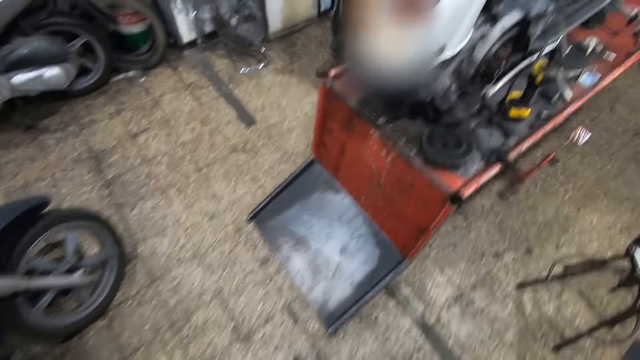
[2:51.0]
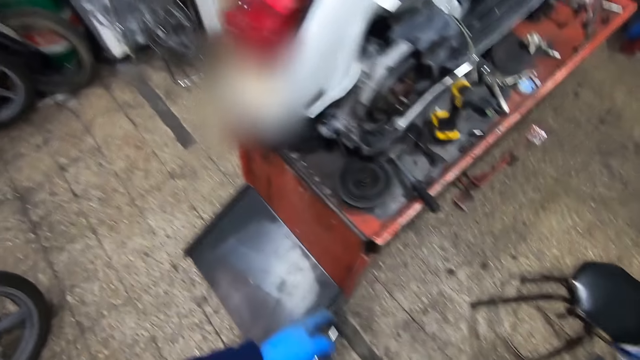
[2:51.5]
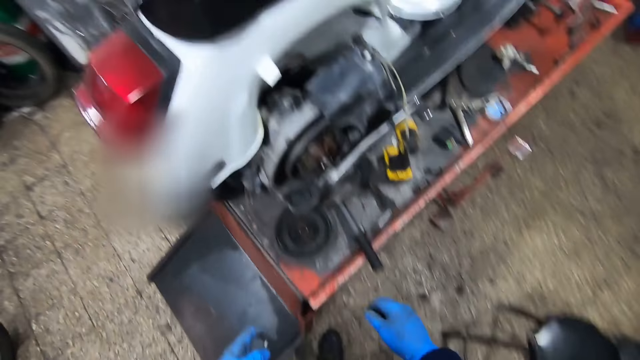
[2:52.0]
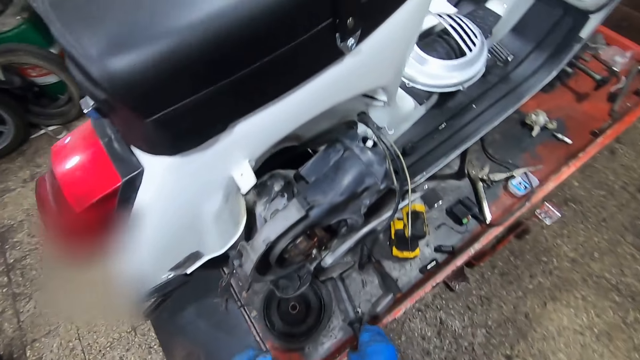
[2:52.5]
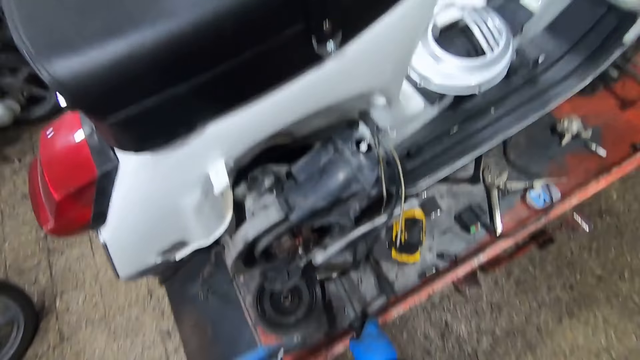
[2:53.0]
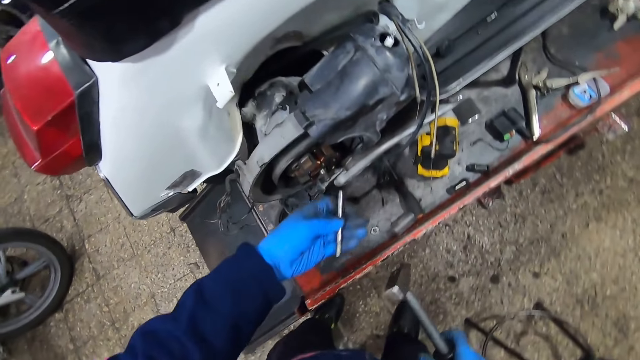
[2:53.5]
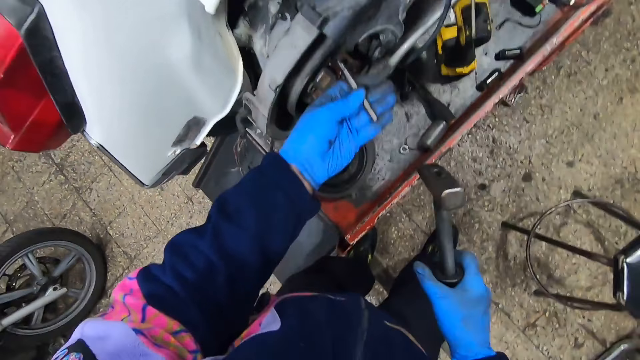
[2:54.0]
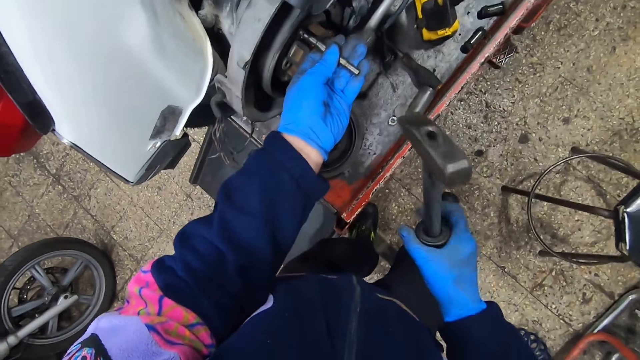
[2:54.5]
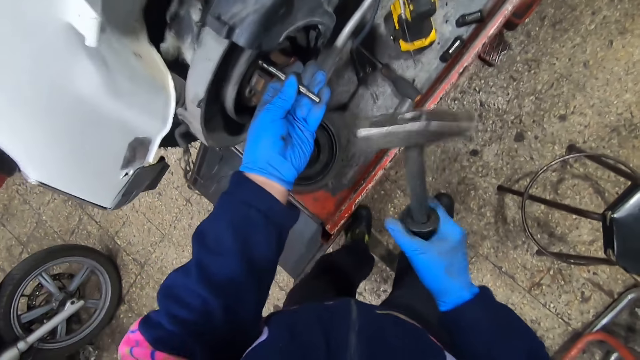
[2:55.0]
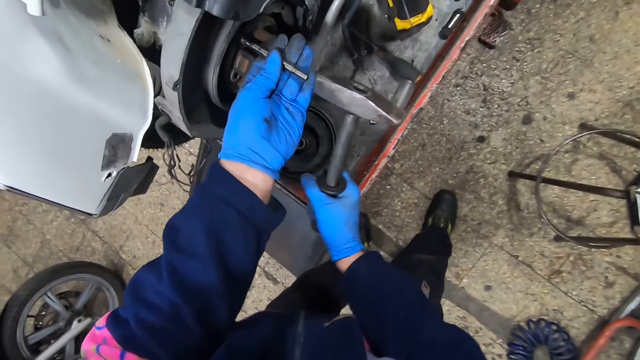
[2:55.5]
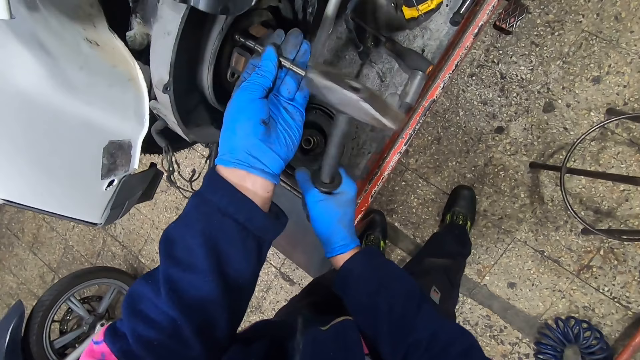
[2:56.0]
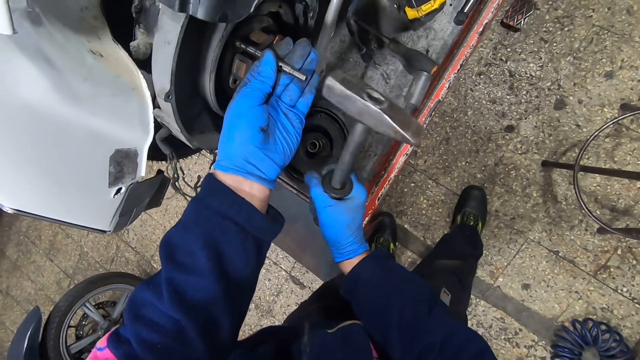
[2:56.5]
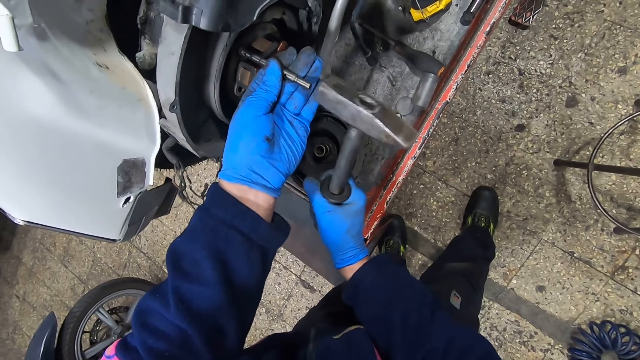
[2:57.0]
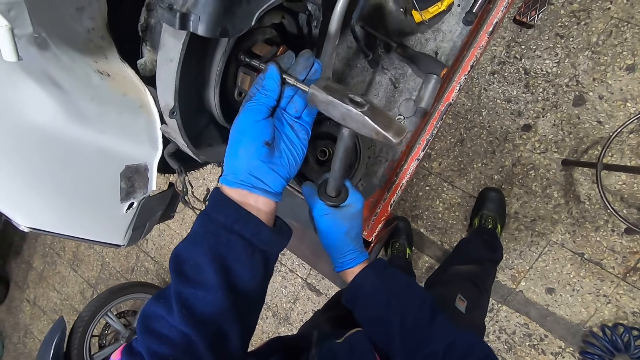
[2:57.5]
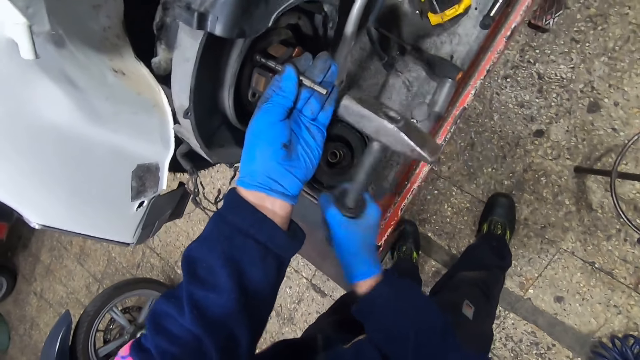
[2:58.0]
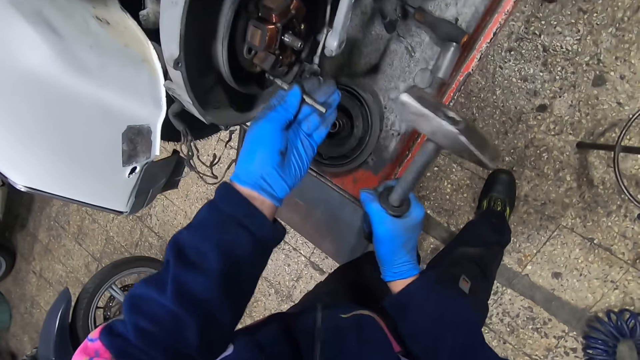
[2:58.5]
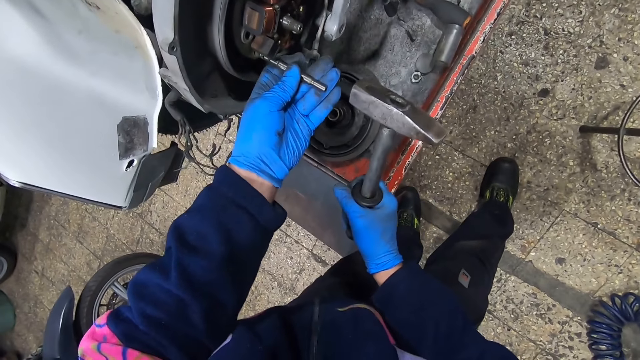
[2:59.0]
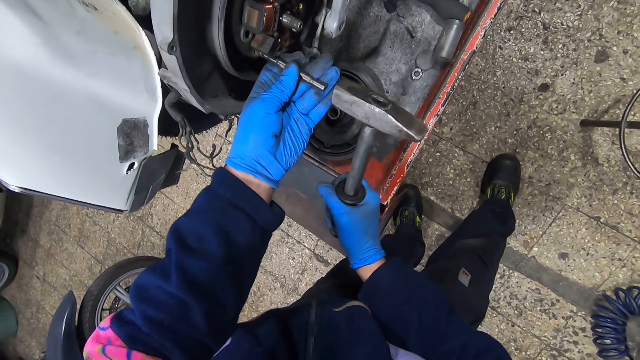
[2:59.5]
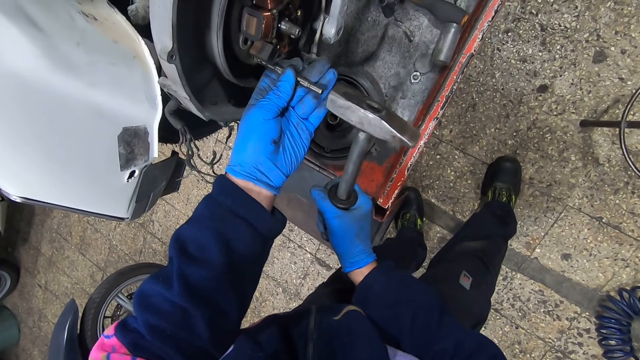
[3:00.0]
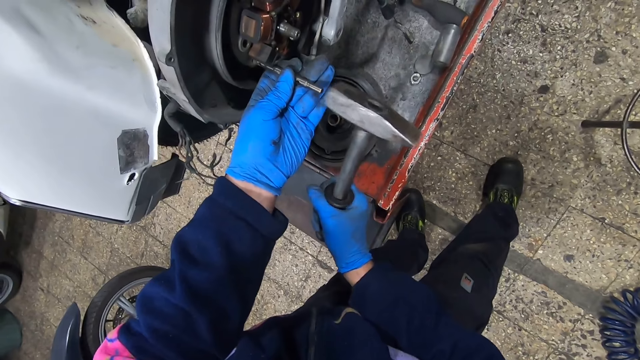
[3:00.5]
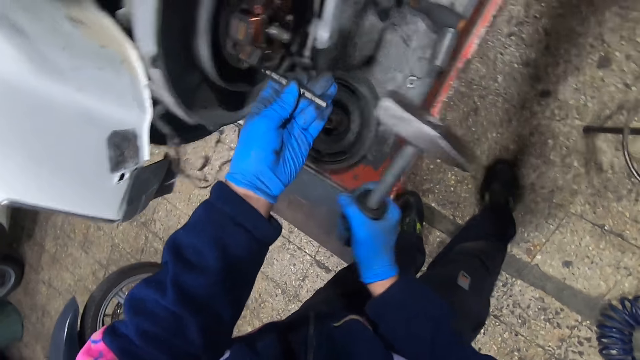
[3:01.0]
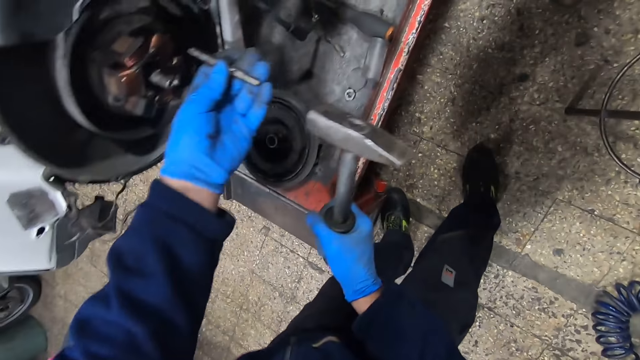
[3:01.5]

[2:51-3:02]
The camera wearer walks around the workshop. He picks up the hammer on the platform with his right hand. He attaches the screw extractor to the motorbike. He hits the hammer on the screw extractor.

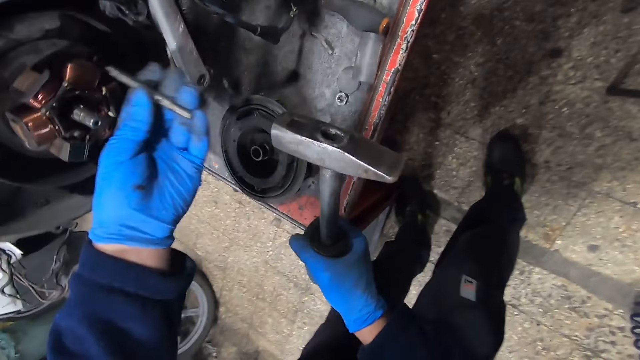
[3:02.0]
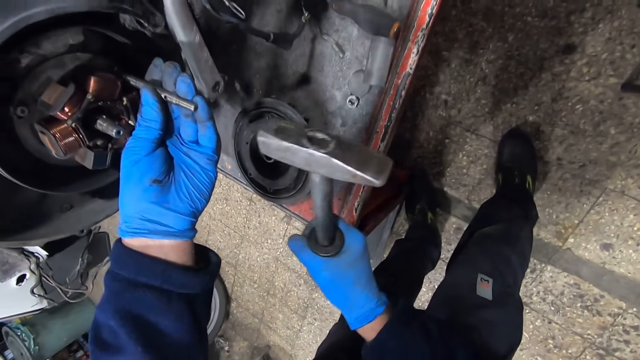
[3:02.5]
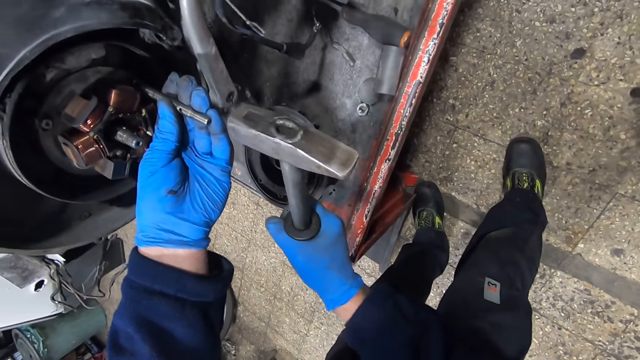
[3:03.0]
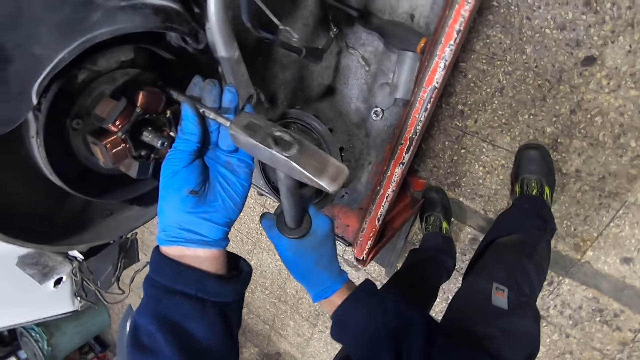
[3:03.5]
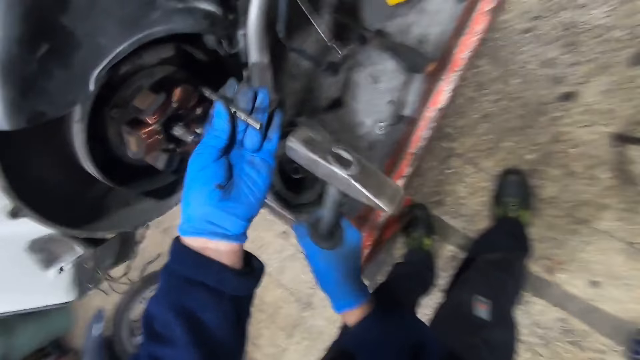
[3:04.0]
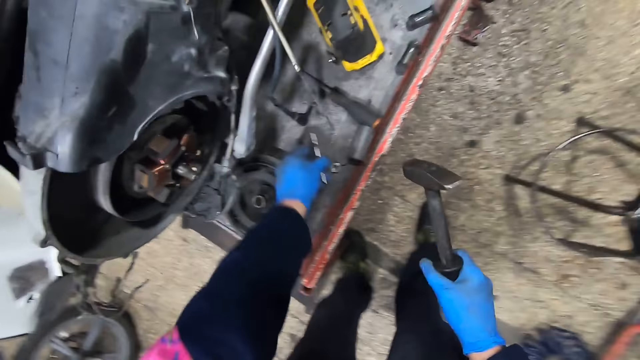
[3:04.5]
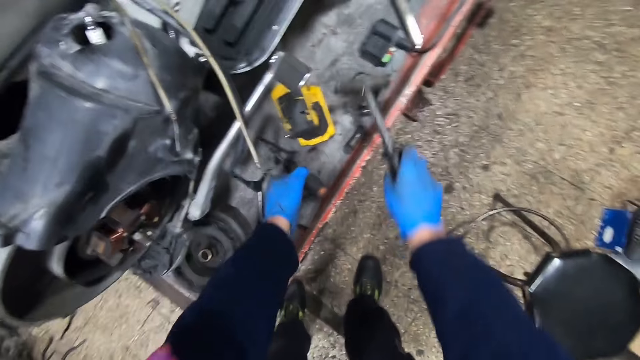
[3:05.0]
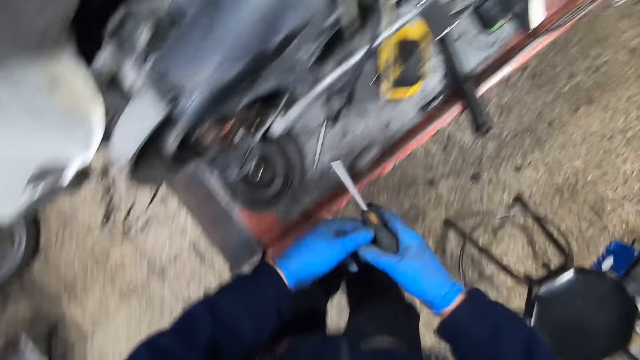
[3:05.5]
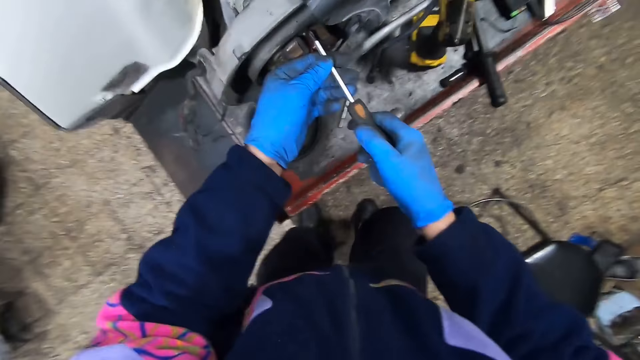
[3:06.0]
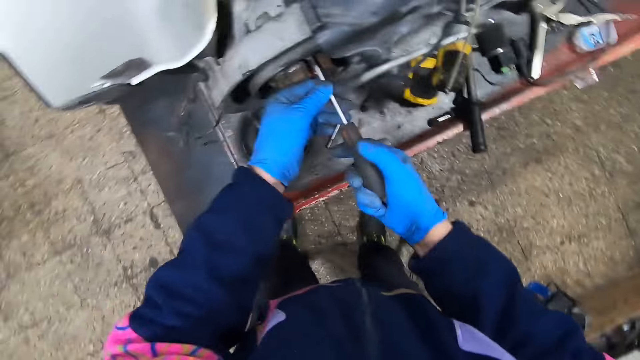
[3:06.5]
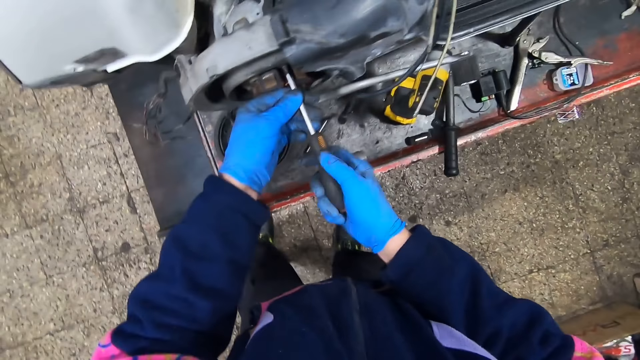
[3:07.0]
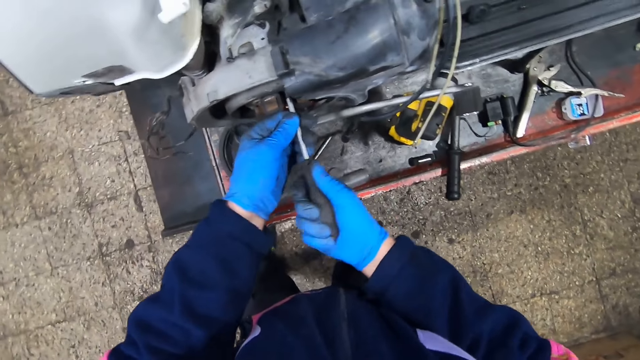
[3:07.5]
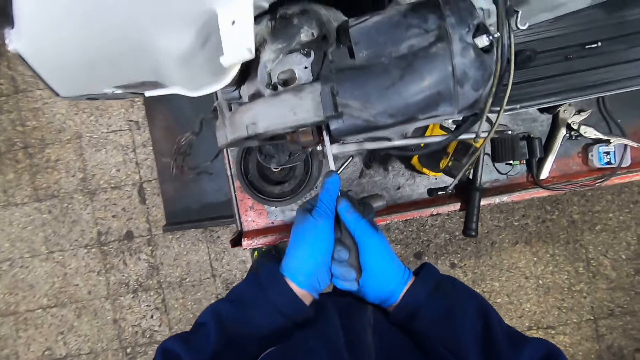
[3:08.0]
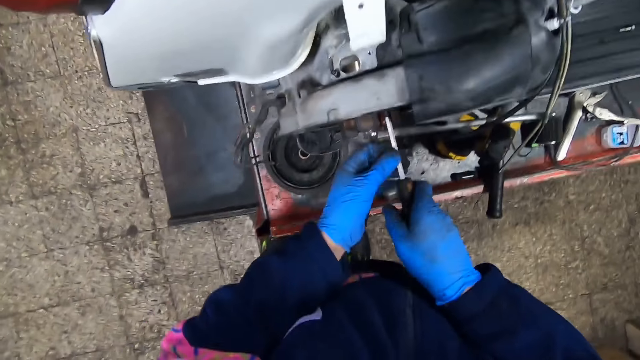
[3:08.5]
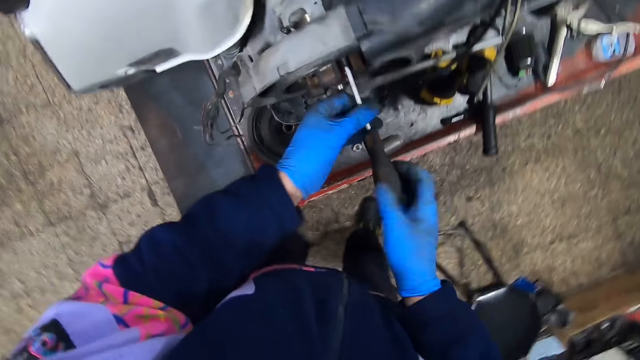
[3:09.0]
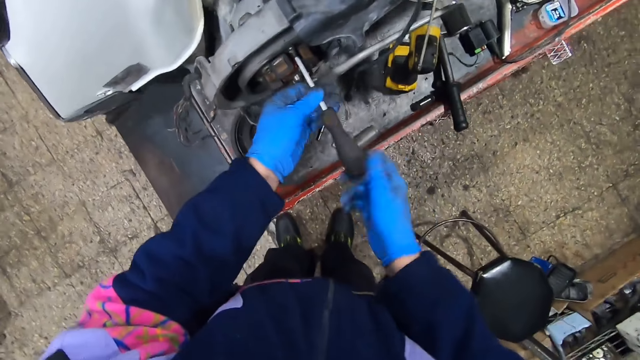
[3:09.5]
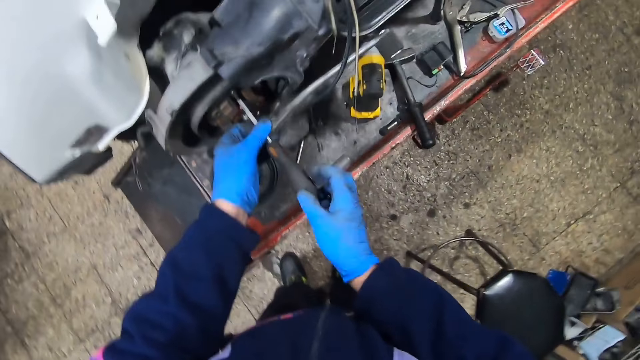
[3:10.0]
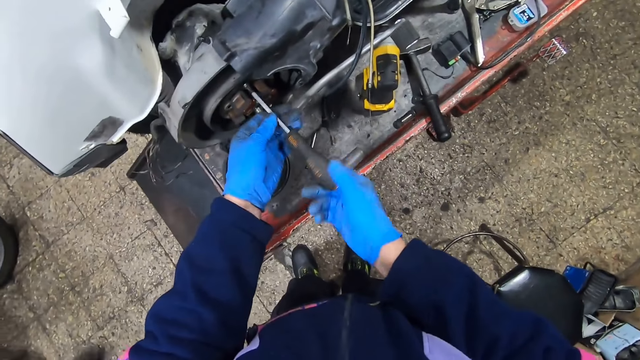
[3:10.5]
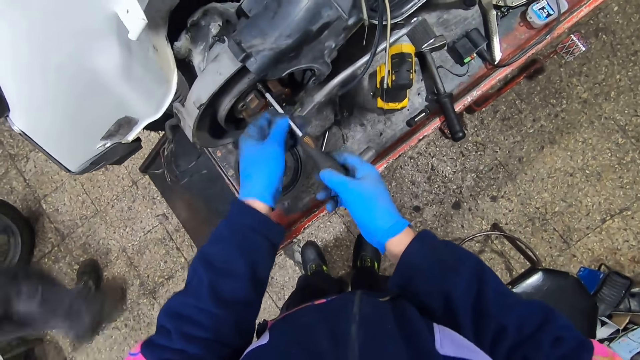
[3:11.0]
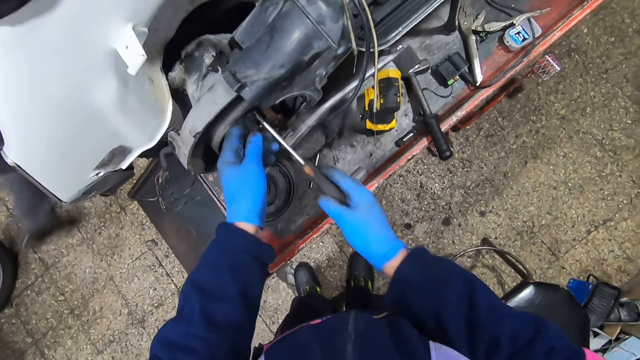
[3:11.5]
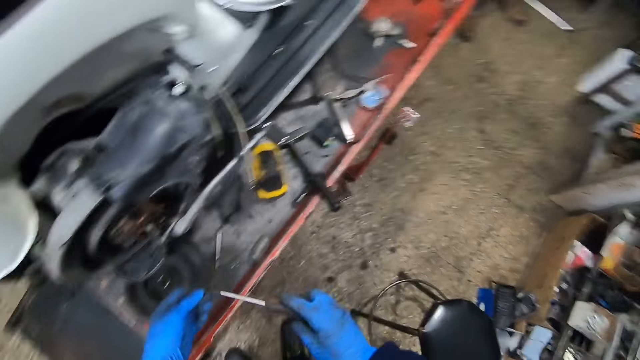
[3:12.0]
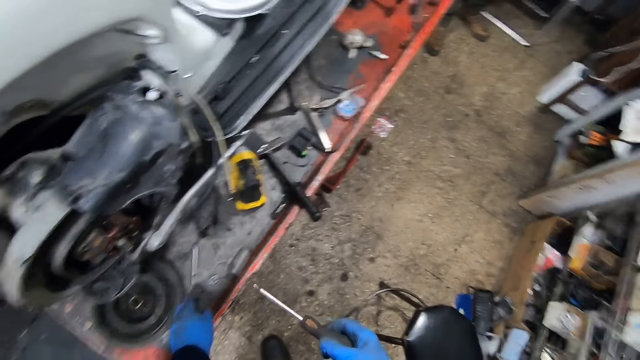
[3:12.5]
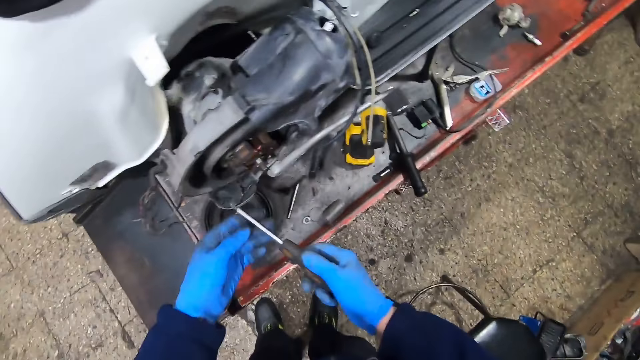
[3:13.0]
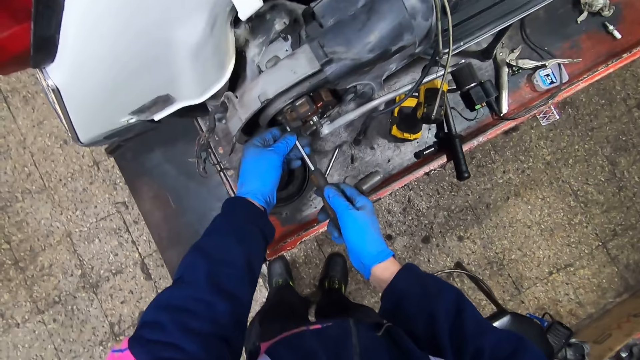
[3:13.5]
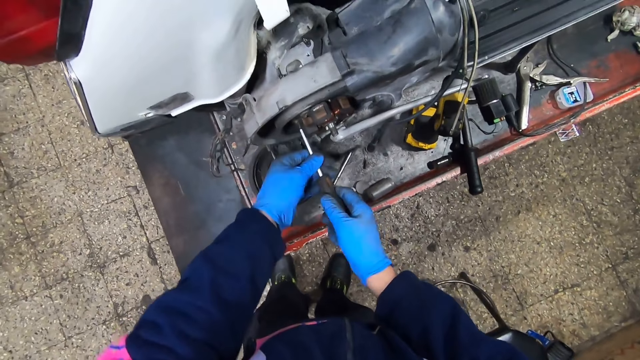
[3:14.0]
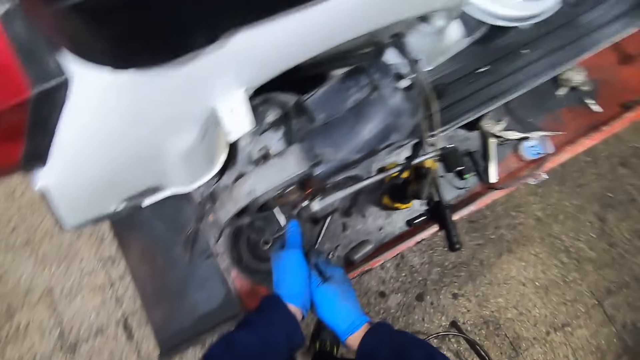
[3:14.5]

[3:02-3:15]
The camera wearer drops the screw extractor on the platform. He drops the hammer on the platform and picks up the screwdriver on the platform with his left hand. He loosens a screw on the motorbike with the screwdriver. A person walks by and stands at a corner. The camera wearer drops the screw on the platform. He loosens a screw on the motorbike with the screwdriver.
